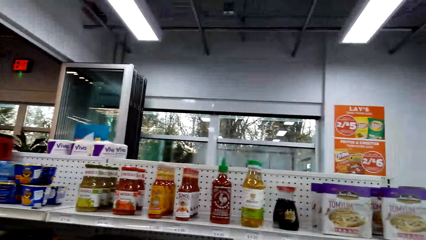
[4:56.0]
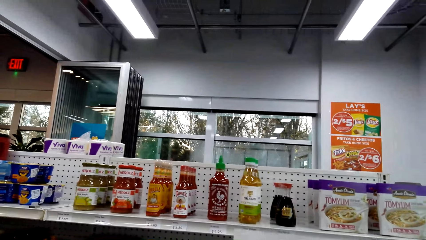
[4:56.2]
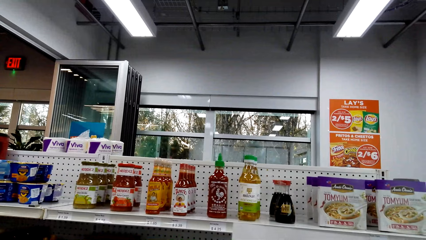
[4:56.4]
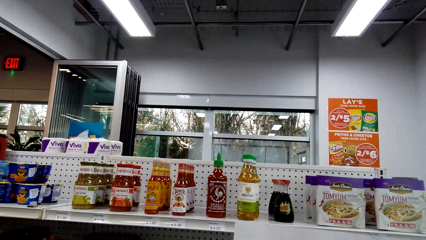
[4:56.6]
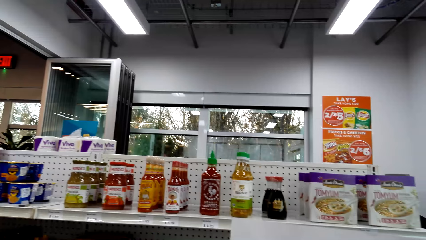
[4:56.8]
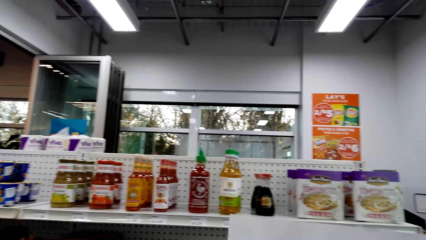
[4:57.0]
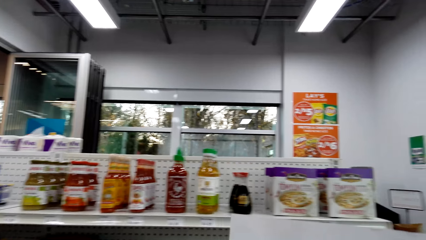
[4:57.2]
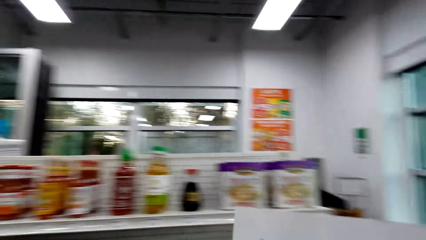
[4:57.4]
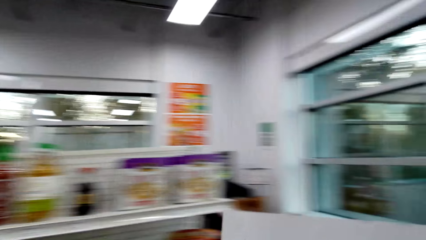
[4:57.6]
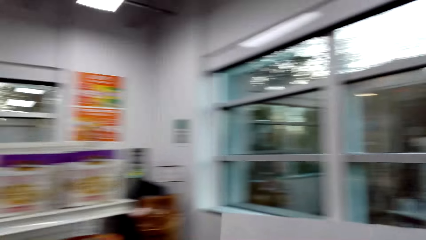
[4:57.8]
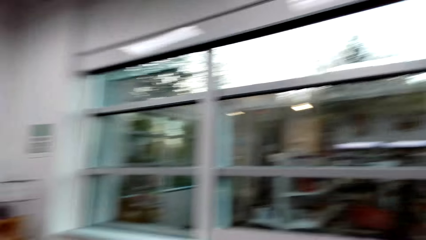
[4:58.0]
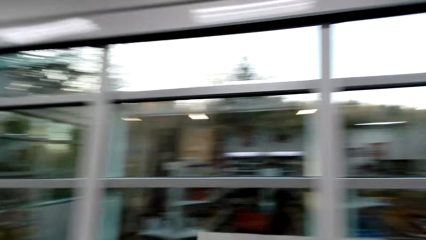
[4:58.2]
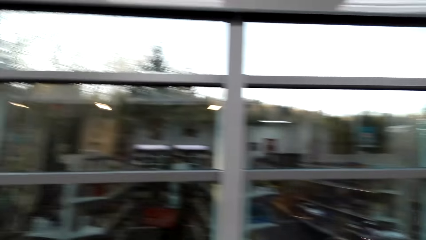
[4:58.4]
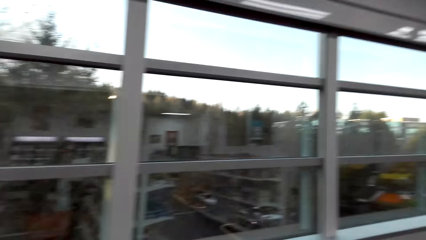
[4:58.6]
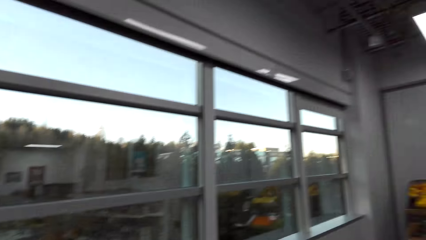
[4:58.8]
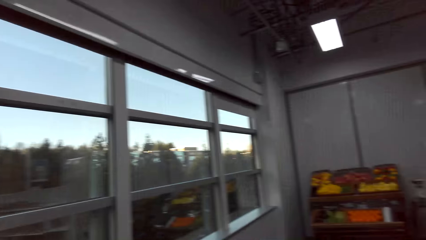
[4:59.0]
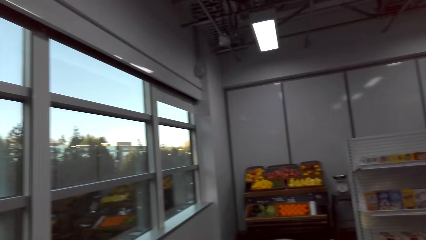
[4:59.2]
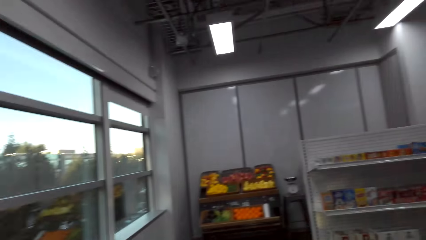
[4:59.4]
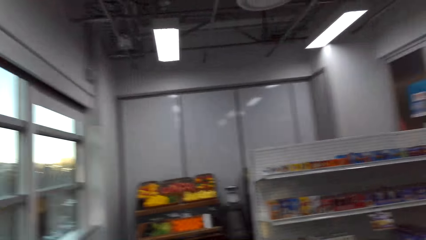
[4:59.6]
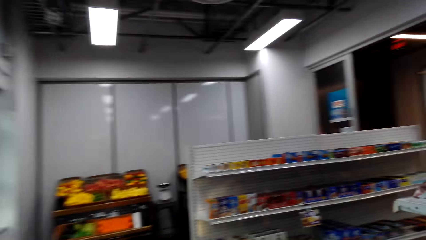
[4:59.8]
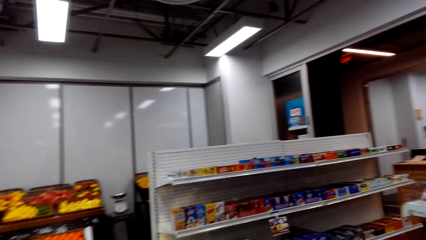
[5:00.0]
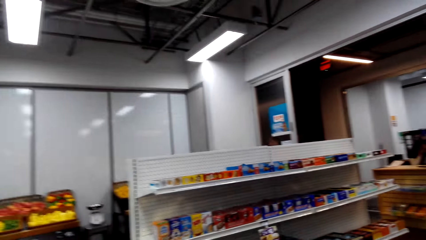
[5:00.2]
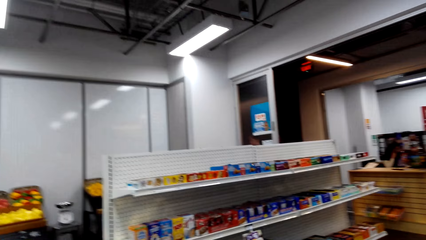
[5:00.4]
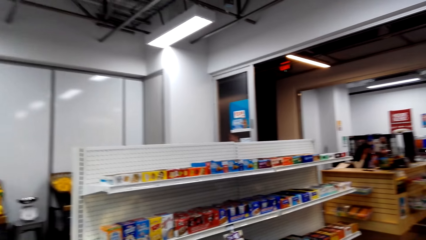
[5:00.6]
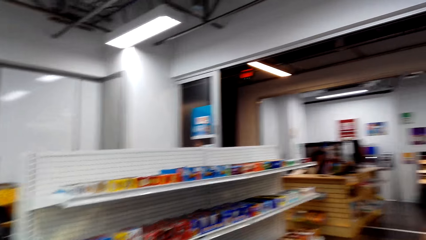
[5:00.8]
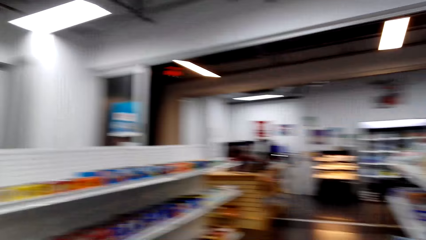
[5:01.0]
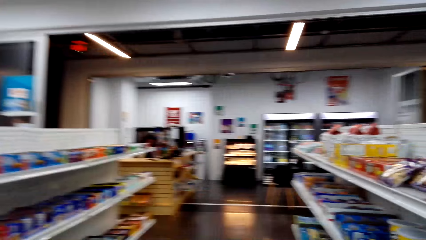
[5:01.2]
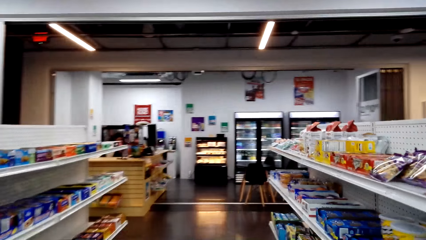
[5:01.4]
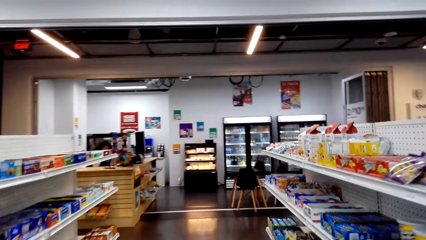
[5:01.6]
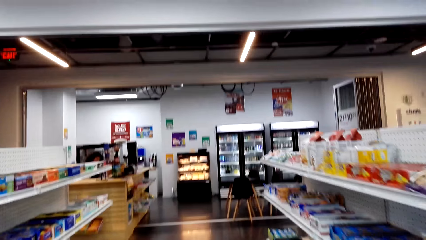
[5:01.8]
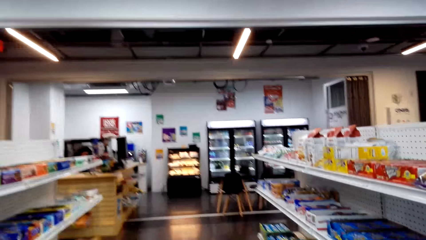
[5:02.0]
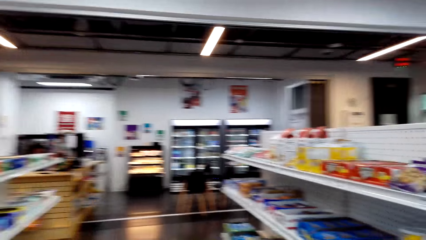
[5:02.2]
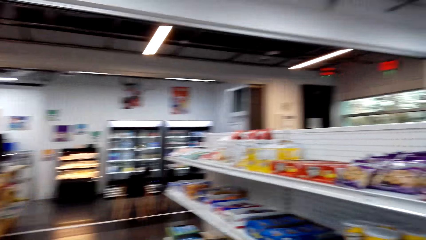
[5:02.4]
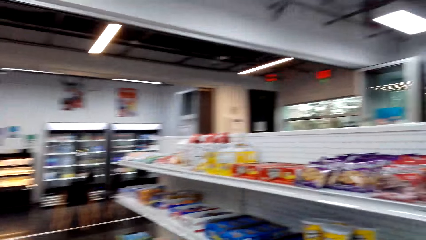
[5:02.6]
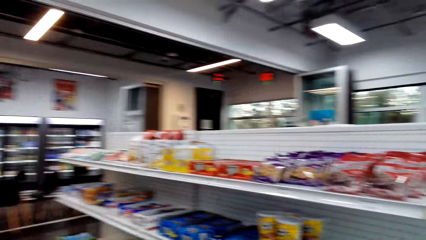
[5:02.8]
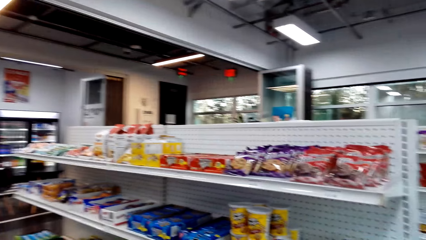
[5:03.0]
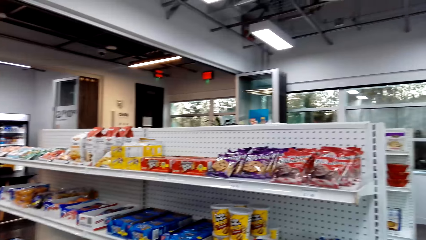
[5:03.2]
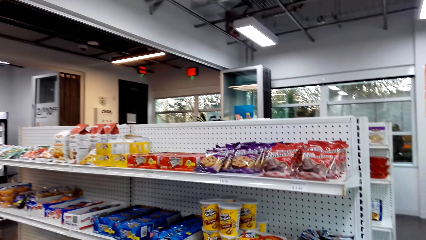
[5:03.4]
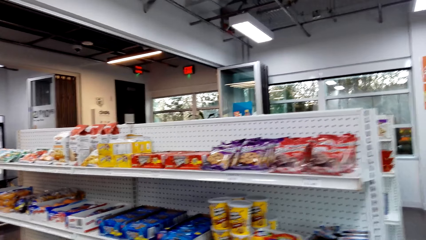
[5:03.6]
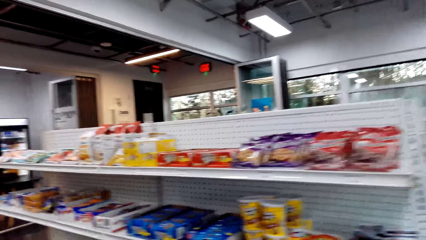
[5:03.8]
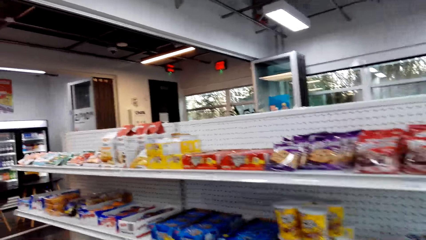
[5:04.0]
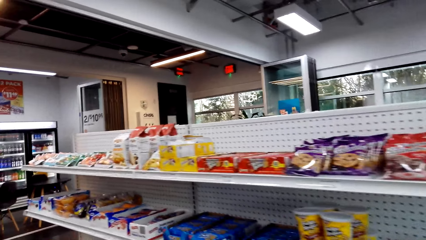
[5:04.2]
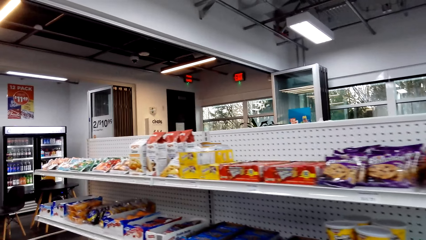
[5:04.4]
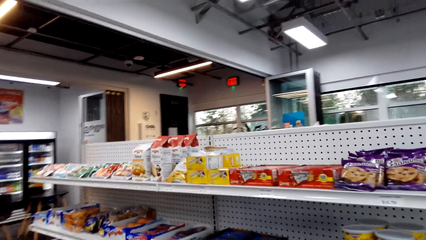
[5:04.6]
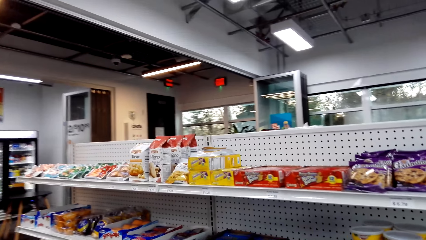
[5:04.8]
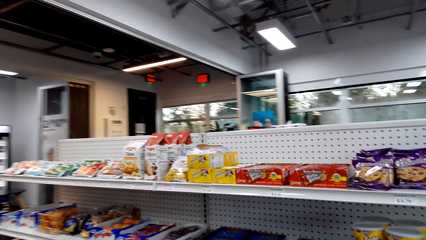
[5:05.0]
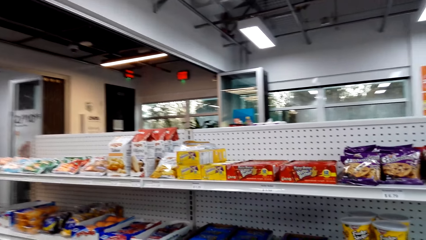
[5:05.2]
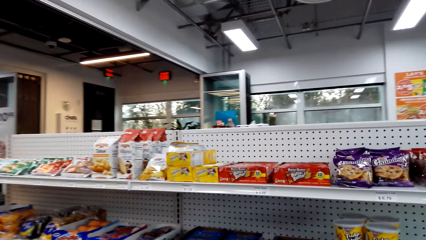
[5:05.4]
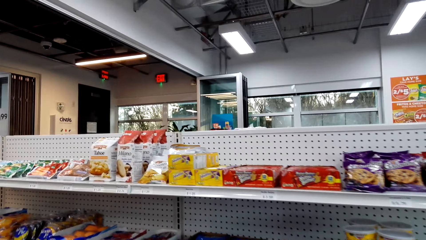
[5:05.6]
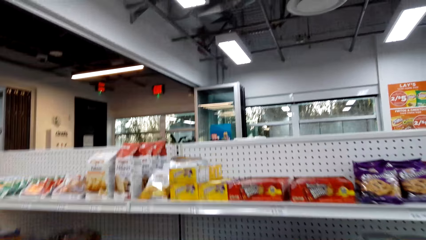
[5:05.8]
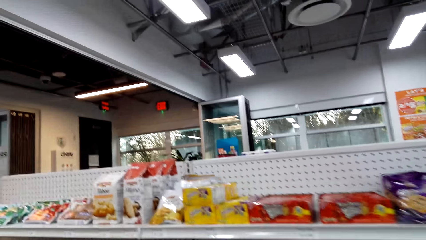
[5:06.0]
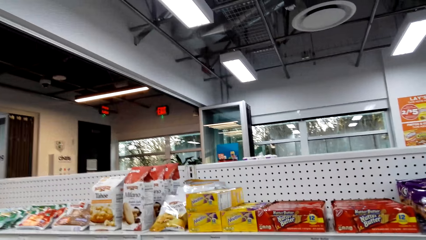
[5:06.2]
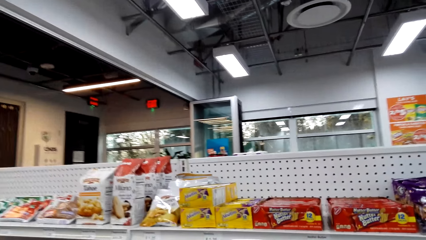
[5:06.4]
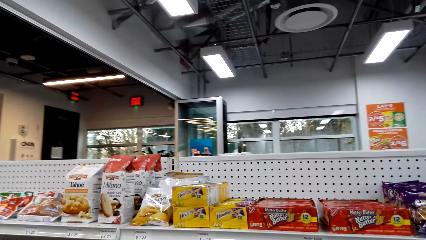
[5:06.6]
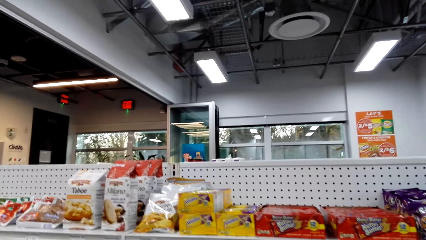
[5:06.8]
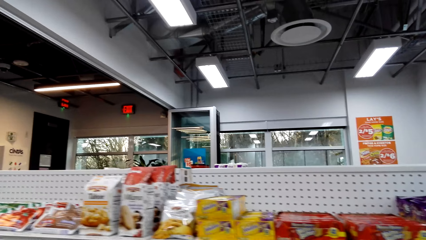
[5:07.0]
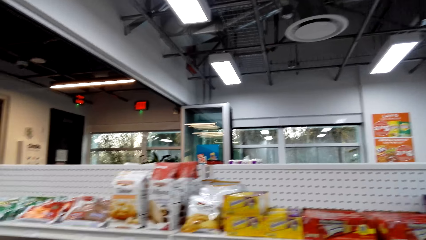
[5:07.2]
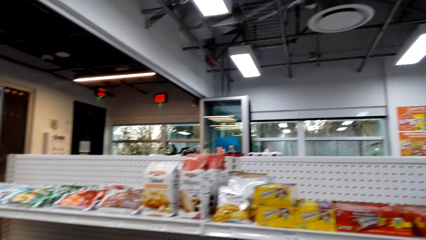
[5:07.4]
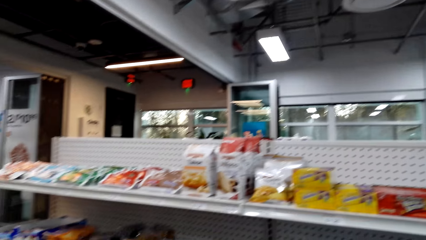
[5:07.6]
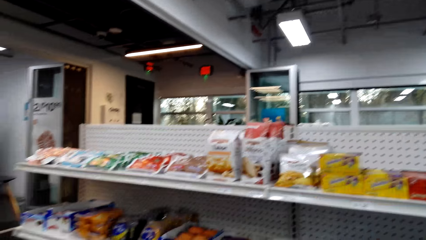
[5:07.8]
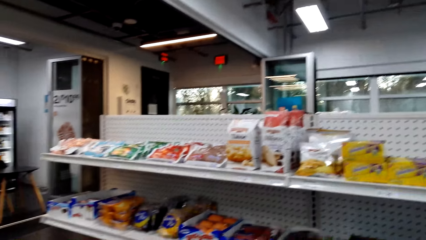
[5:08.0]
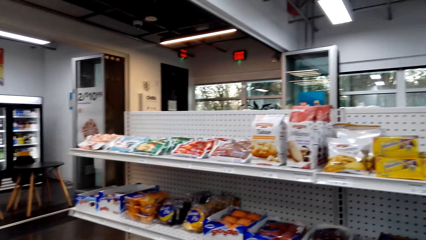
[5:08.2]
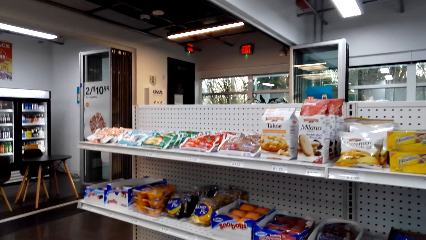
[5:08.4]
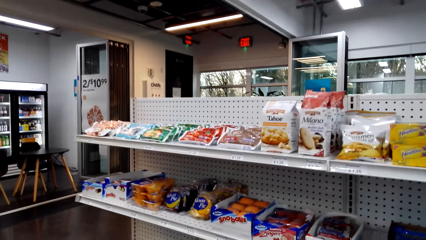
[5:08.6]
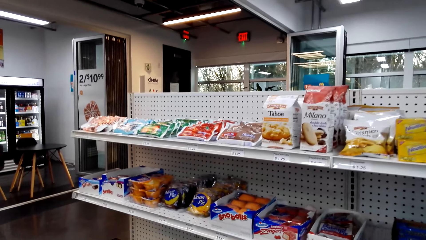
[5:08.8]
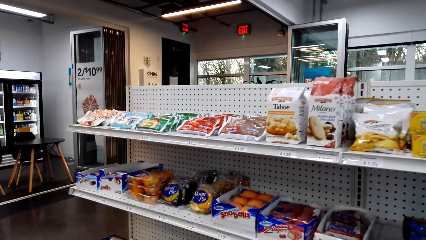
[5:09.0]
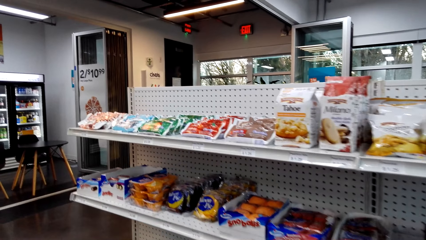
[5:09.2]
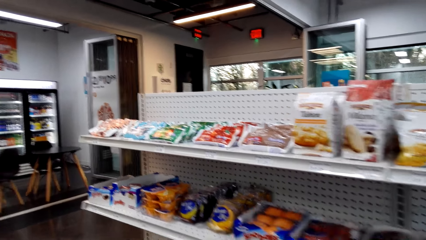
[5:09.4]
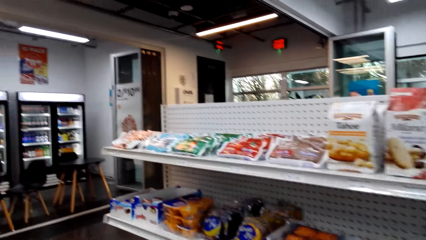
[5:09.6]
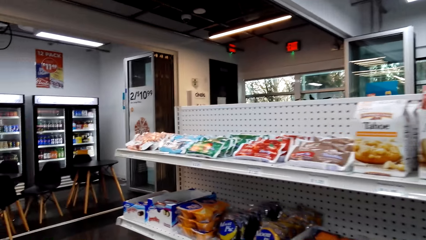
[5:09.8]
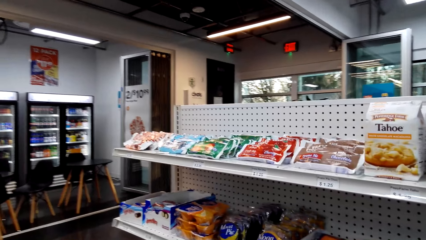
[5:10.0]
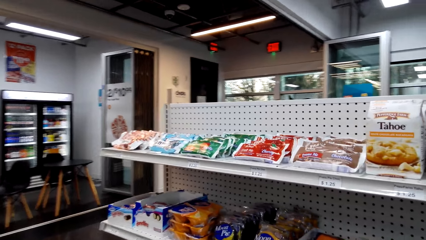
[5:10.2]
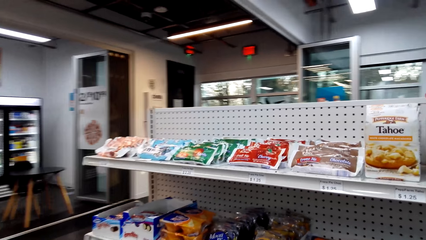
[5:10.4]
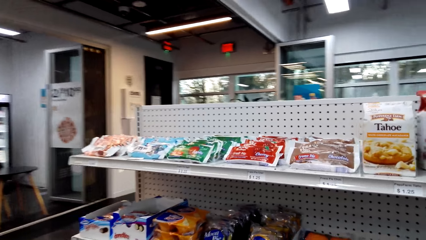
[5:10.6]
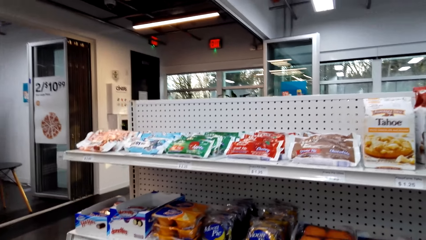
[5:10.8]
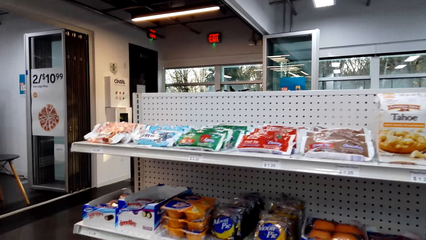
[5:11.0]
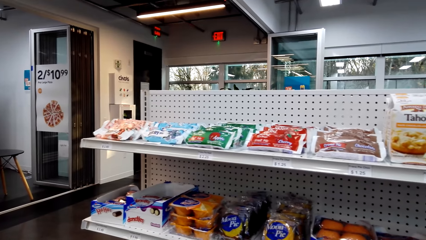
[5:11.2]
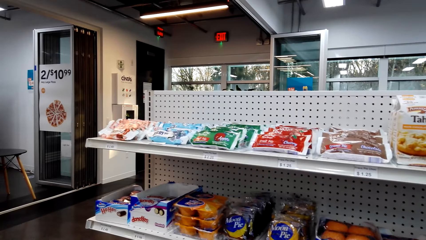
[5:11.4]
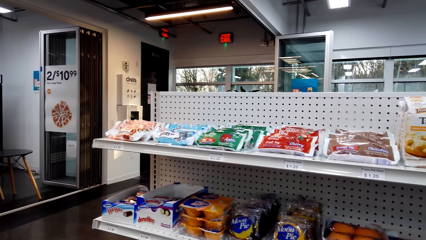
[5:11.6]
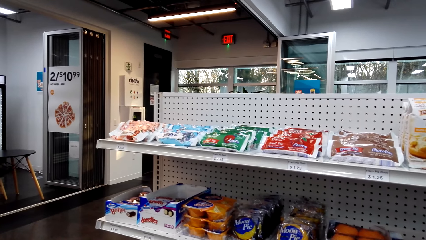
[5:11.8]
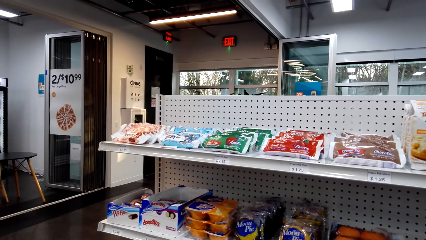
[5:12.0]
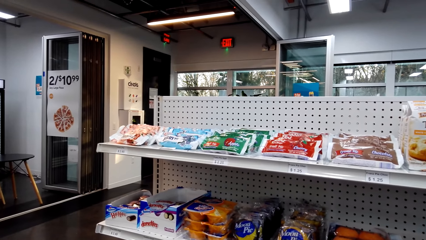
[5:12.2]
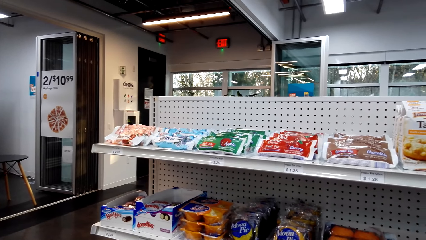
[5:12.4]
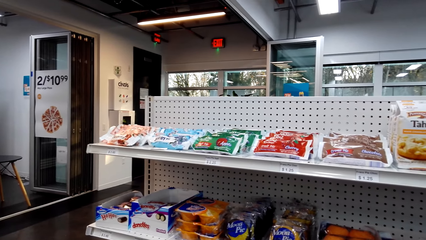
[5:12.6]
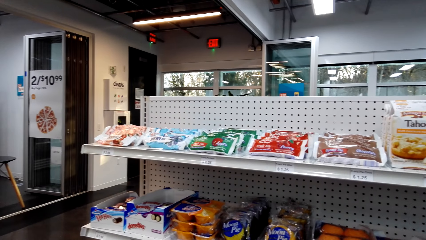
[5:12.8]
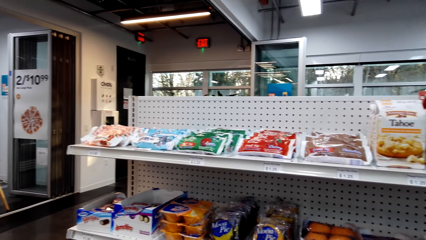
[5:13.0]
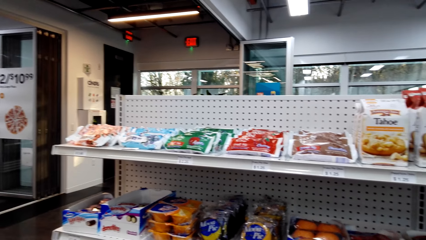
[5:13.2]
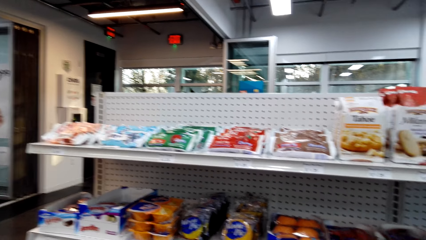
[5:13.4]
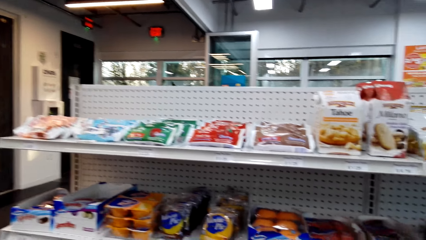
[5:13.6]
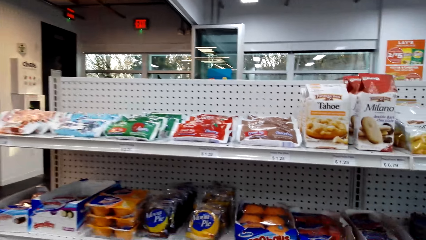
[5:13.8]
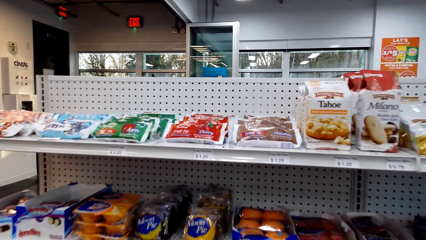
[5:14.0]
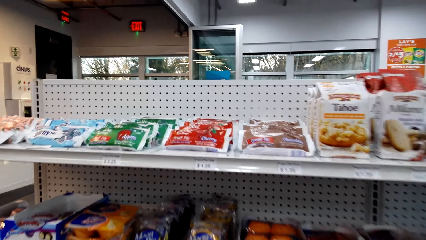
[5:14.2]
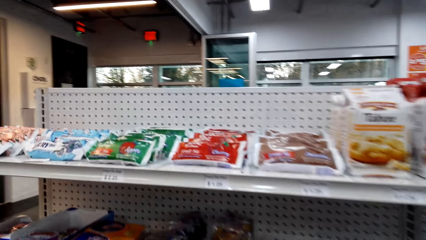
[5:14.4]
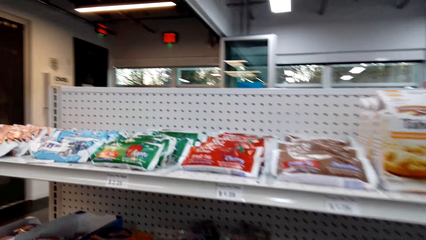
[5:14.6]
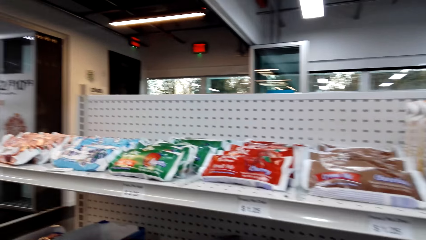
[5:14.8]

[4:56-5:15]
The camera wearer looks at the piece of paper. They turn around. They walk in the supermarket. They look at the item in the shelf. They pick something. They look at the shelves.
